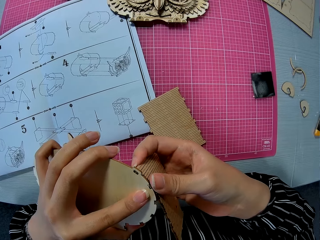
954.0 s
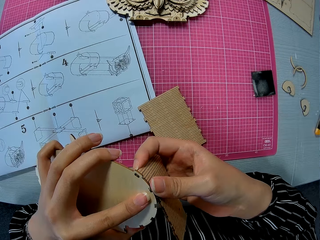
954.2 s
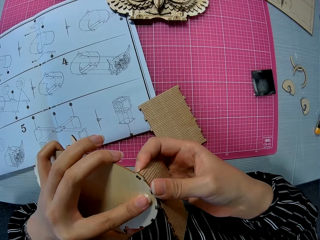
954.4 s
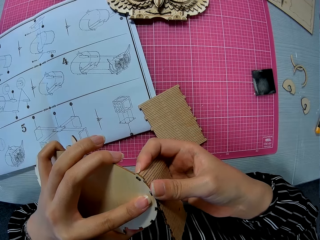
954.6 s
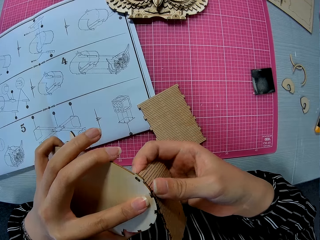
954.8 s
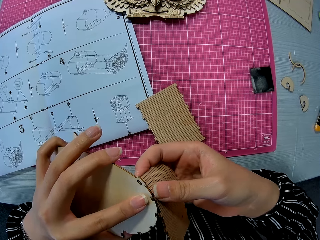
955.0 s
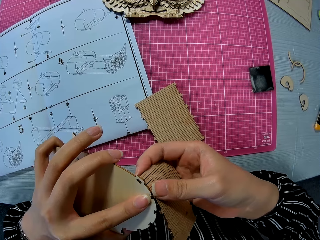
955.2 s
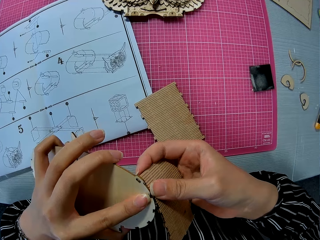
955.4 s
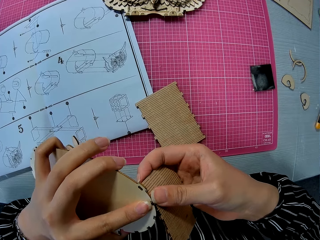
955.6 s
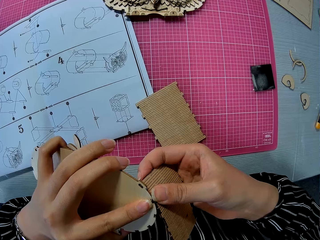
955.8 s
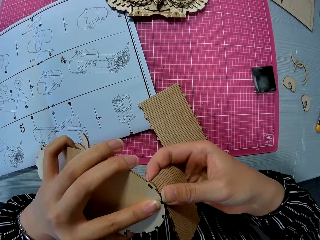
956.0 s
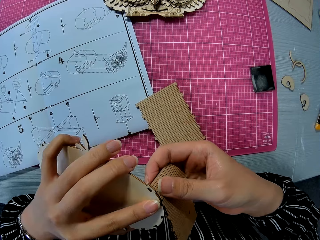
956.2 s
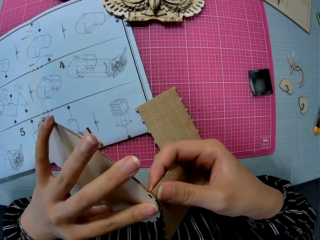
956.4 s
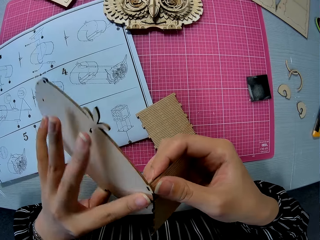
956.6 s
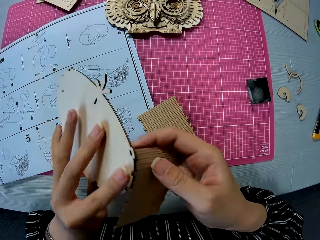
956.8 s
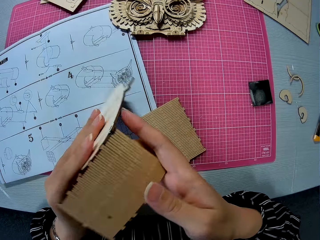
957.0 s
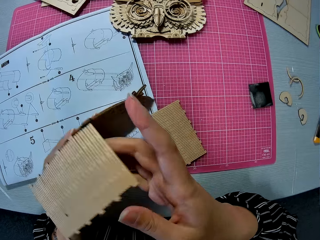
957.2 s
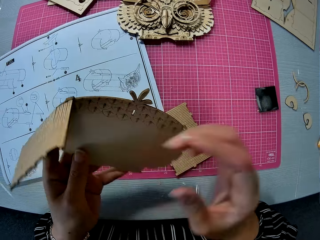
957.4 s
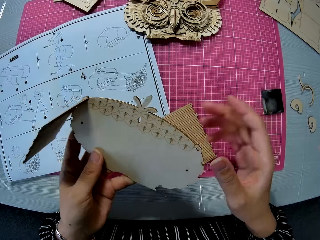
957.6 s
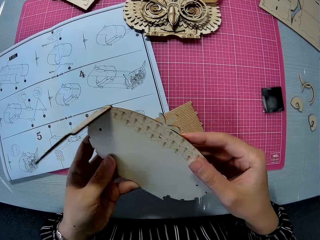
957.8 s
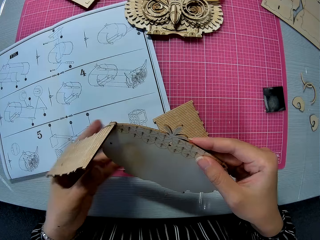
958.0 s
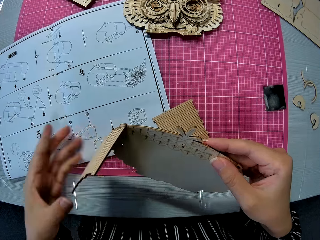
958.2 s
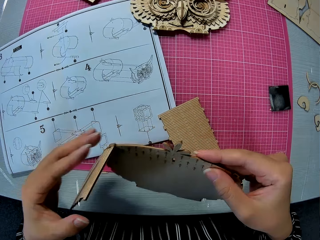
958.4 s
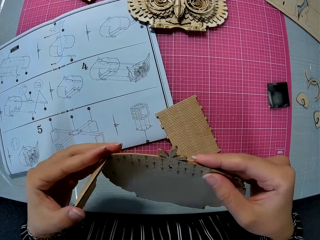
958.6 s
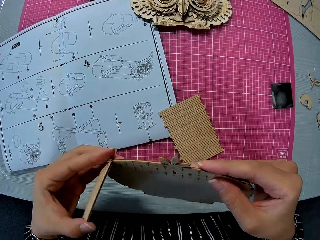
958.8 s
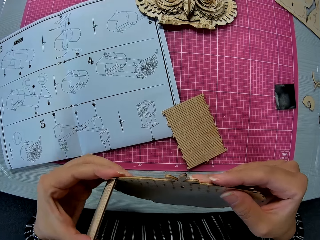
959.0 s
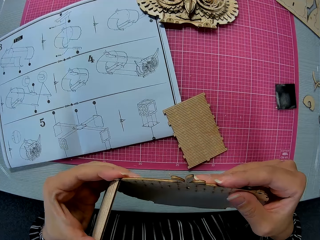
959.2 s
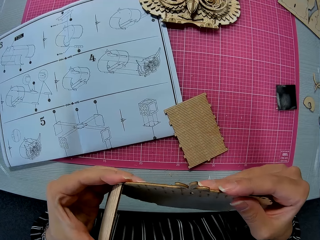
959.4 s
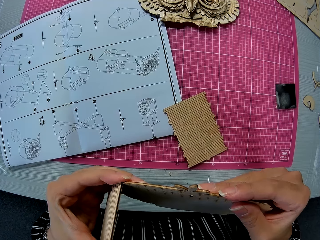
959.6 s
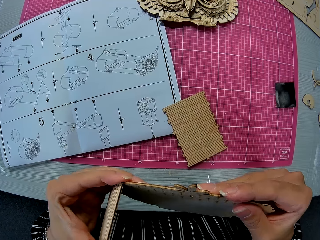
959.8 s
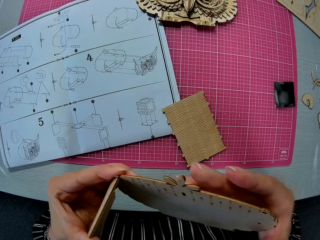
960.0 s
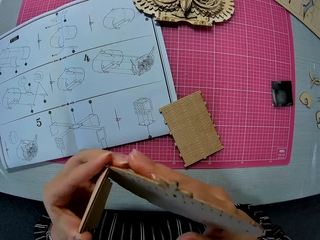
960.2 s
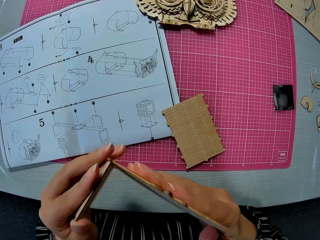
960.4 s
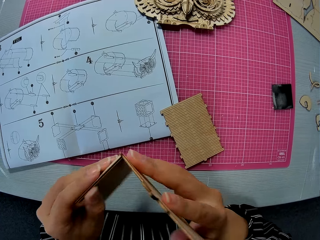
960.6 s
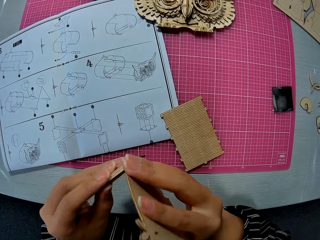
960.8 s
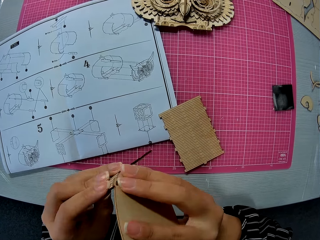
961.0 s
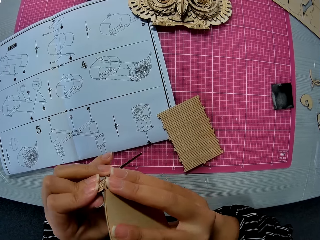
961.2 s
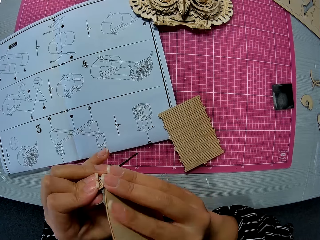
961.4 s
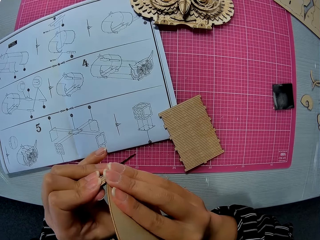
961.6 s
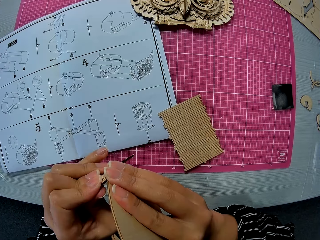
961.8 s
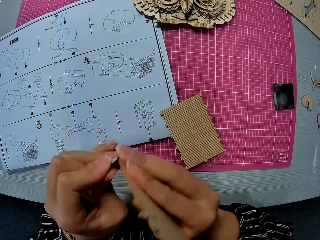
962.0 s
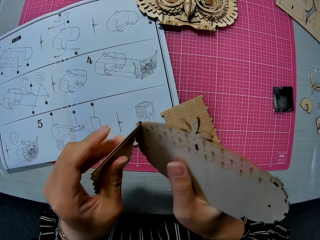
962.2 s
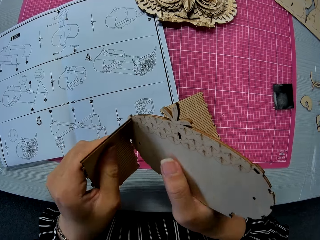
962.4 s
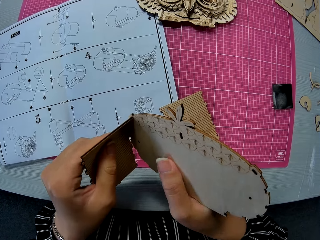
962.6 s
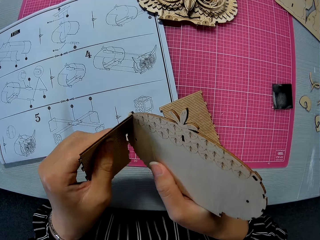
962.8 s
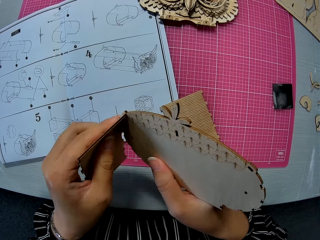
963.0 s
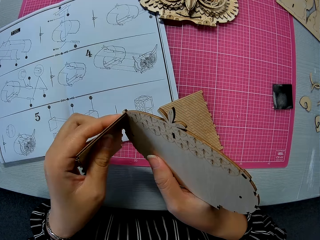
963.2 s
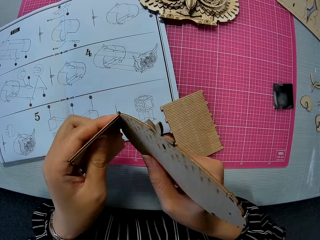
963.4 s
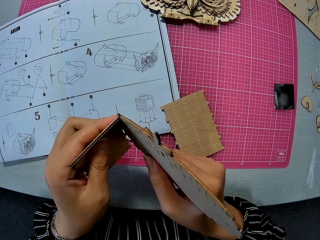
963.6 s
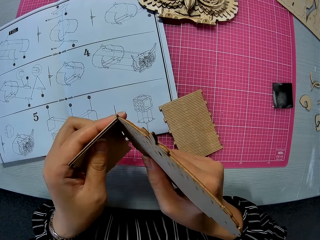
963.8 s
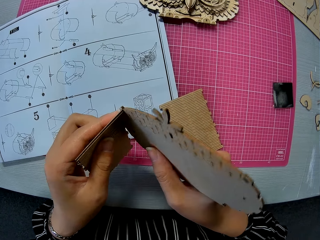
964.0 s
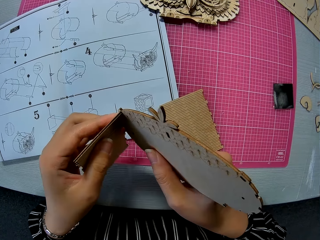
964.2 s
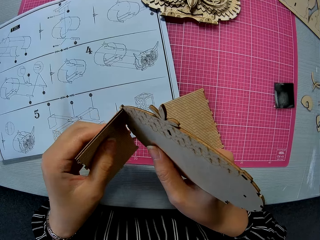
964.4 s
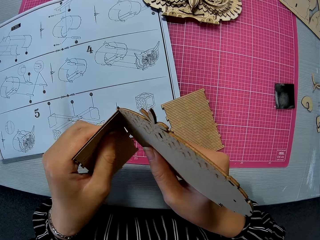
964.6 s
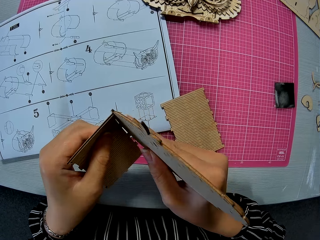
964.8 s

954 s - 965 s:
The camera wearer turns the laser cut. They join pieces of the laser cut.

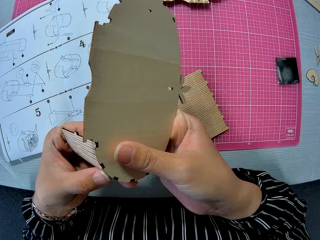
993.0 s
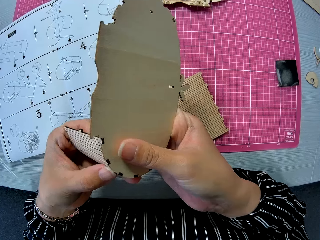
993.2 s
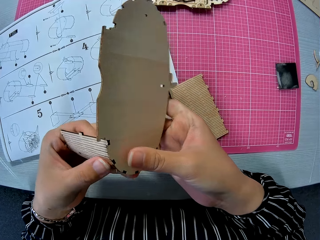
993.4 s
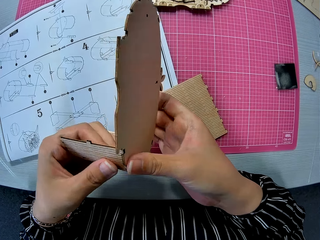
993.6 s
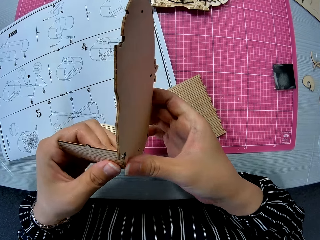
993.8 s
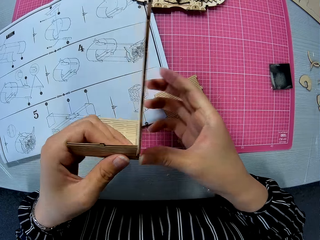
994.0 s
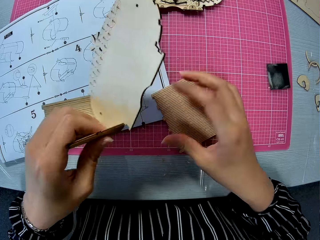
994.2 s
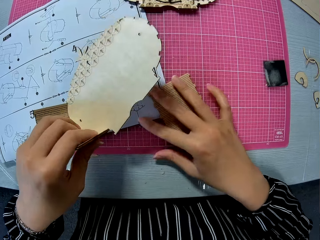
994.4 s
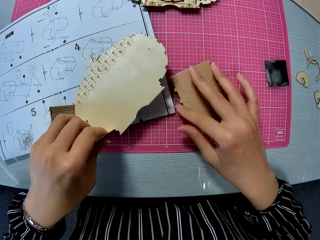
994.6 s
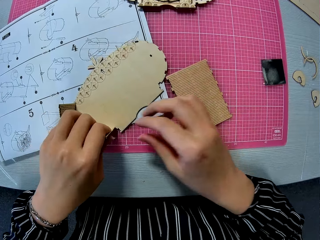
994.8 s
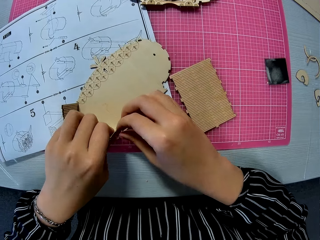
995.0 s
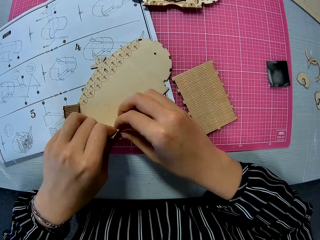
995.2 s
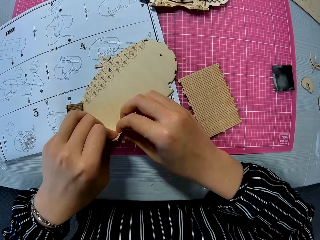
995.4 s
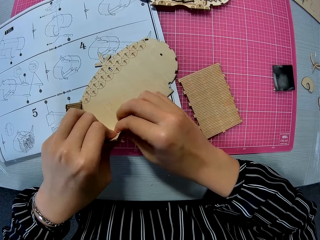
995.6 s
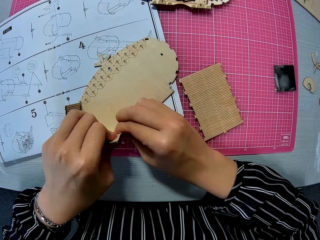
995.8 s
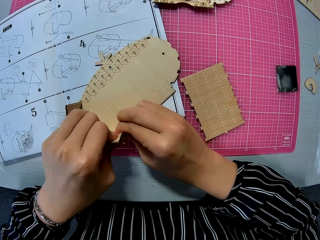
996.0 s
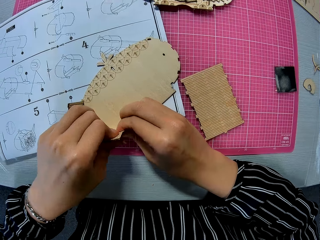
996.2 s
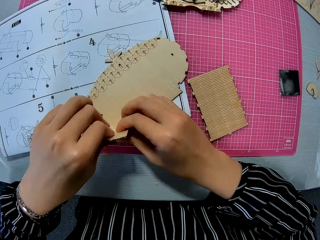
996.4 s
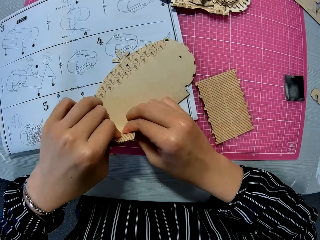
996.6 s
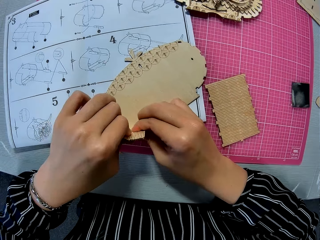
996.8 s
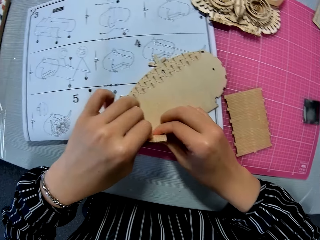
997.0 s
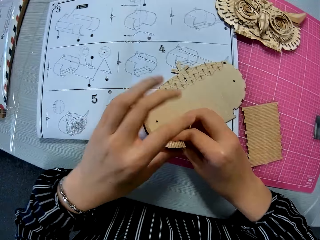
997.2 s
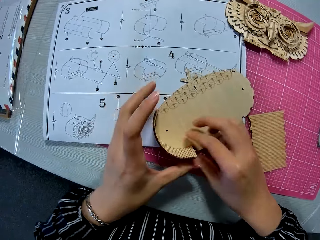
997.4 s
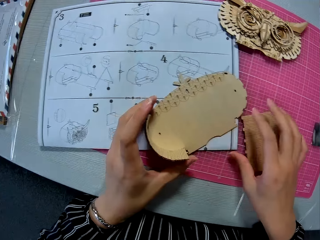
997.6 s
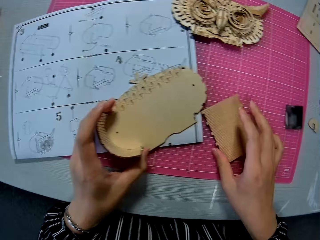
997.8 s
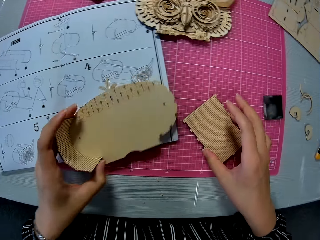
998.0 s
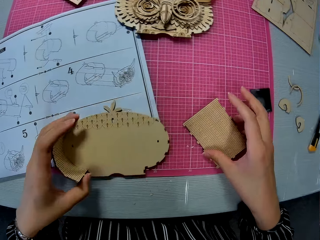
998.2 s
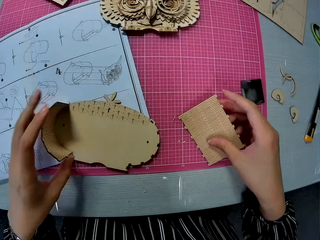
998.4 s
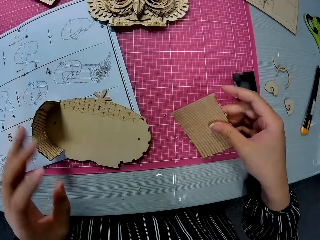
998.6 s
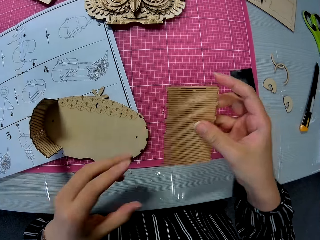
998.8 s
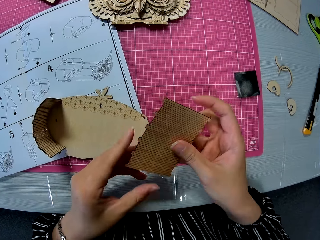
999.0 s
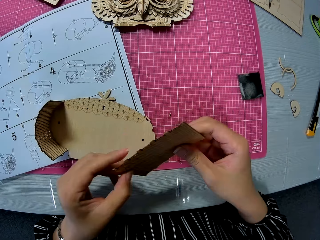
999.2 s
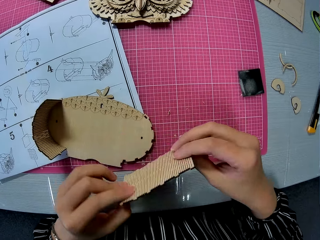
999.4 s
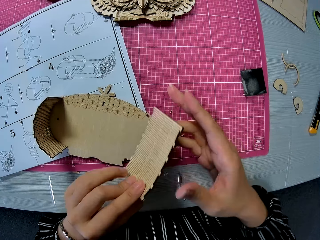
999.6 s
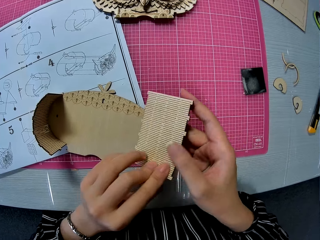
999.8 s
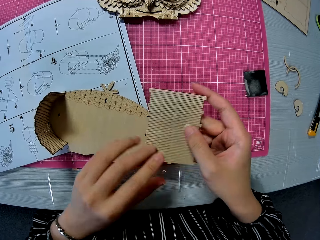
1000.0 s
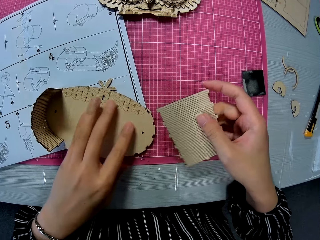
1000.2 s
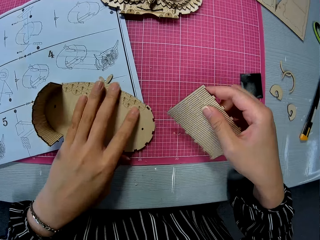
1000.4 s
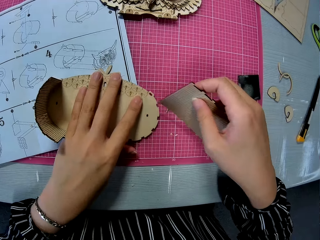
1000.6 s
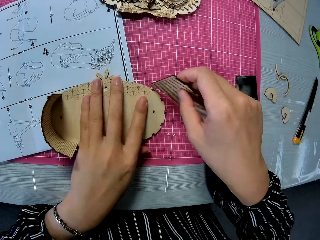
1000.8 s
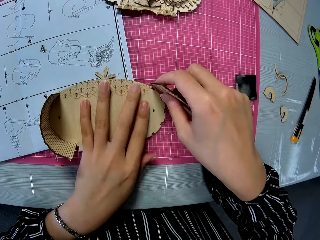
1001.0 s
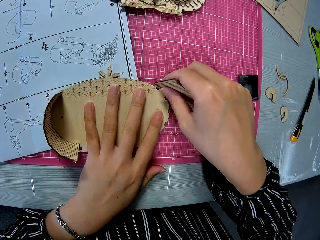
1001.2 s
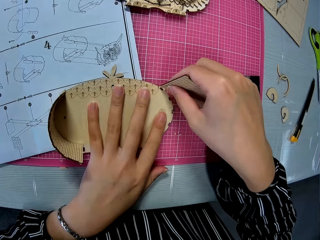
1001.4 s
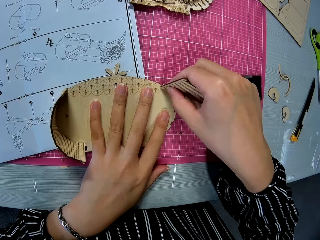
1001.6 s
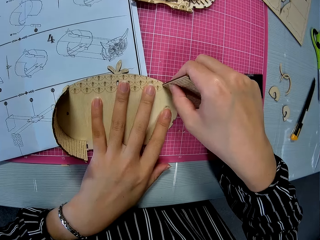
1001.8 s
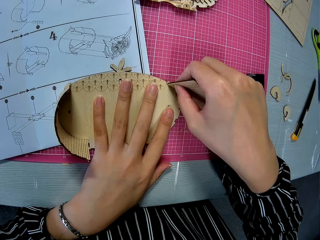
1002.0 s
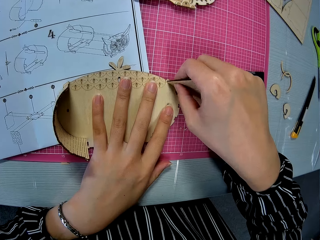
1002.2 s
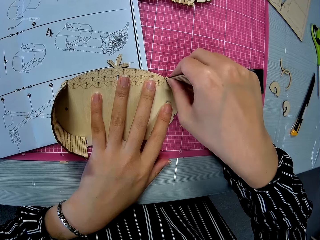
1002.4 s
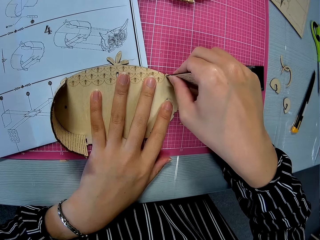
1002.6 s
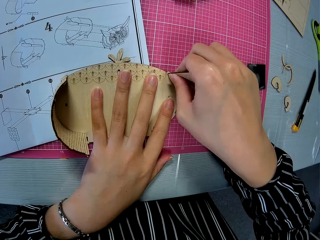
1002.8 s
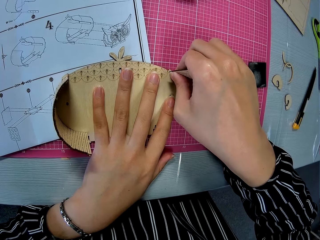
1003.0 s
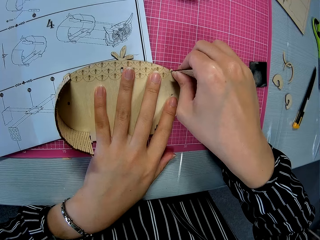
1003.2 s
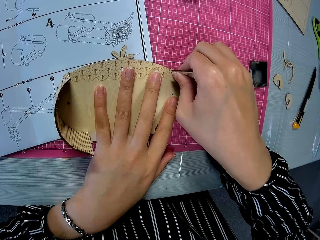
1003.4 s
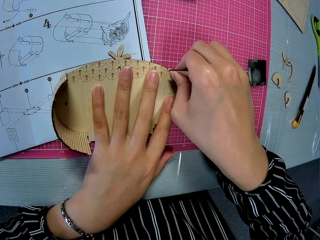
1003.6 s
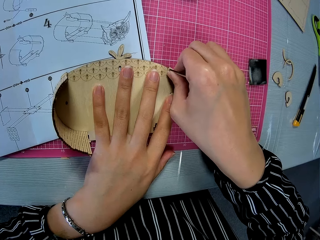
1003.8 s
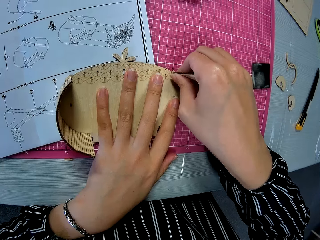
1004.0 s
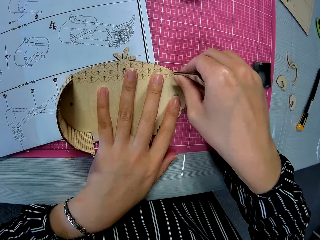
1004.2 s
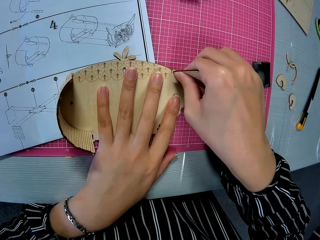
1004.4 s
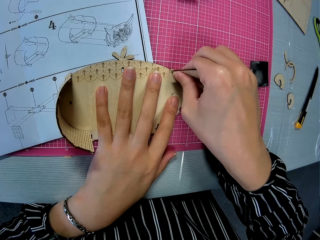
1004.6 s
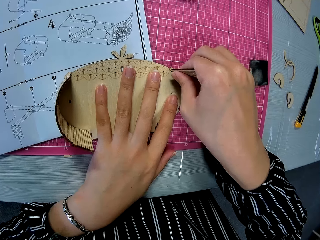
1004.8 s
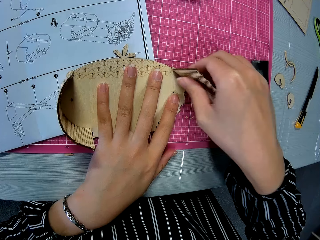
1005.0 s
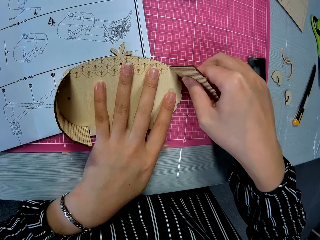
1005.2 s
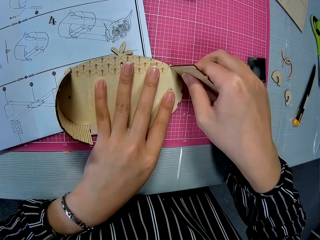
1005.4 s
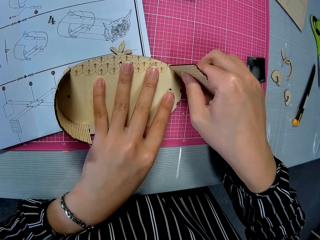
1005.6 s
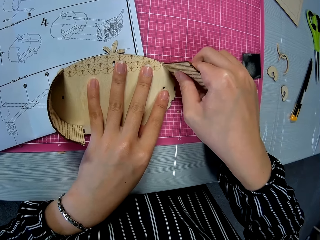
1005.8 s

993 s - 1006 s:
The camera wearer drops the attached piece on the paper instruction sheet. They join pieces of laser cut. They pick up the piece on the cutting mat. They turn the laser cut. They insert the piece in the attached piece on the paper instruction sheet.
